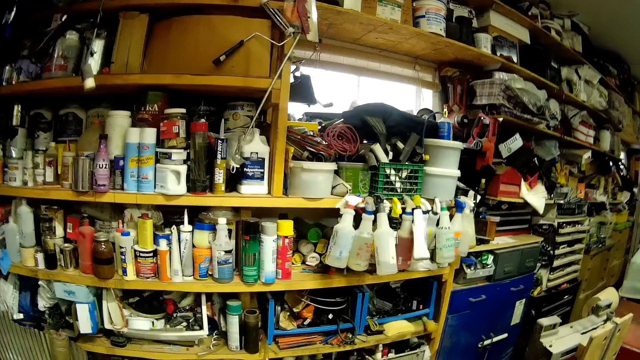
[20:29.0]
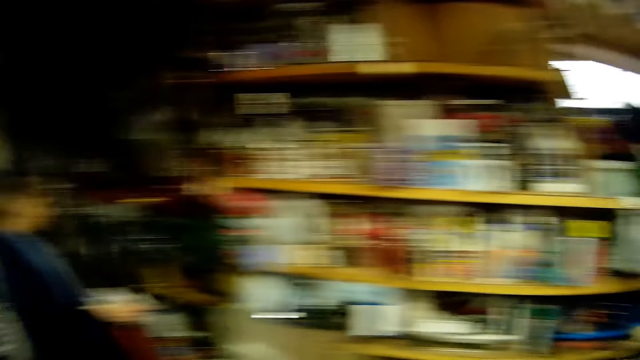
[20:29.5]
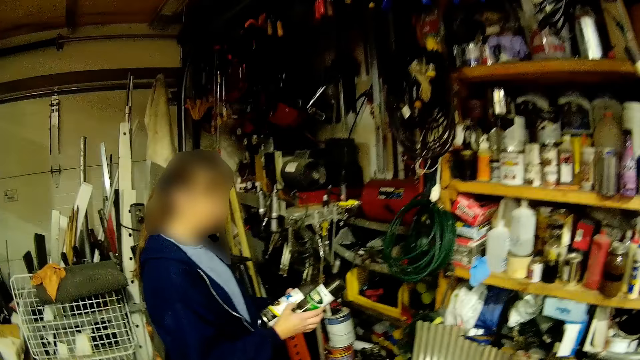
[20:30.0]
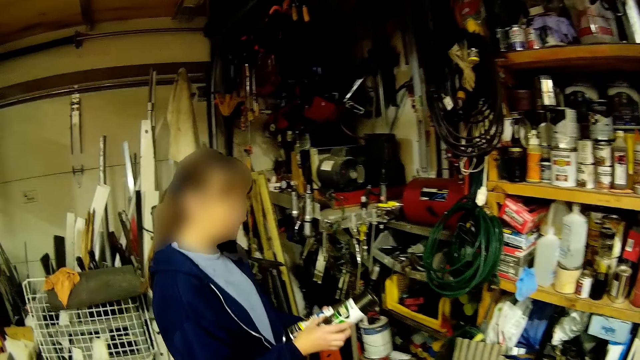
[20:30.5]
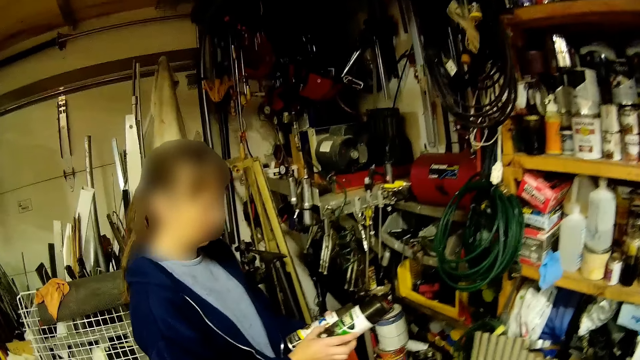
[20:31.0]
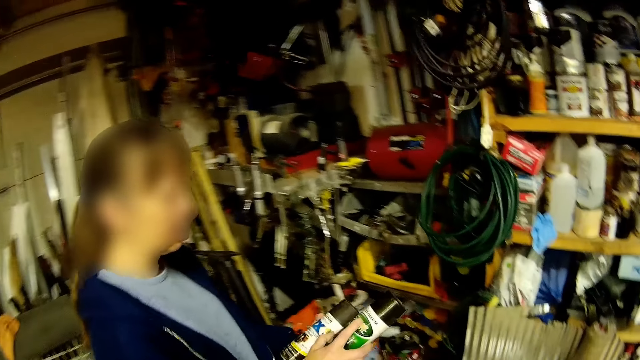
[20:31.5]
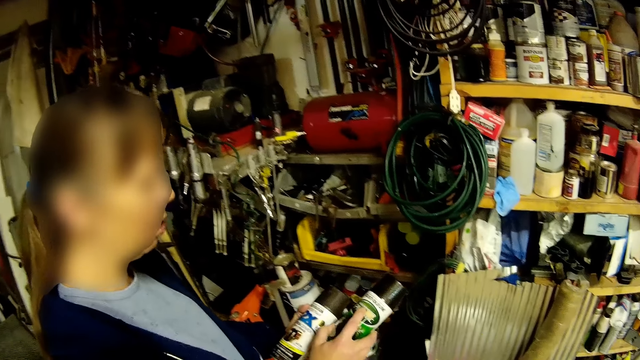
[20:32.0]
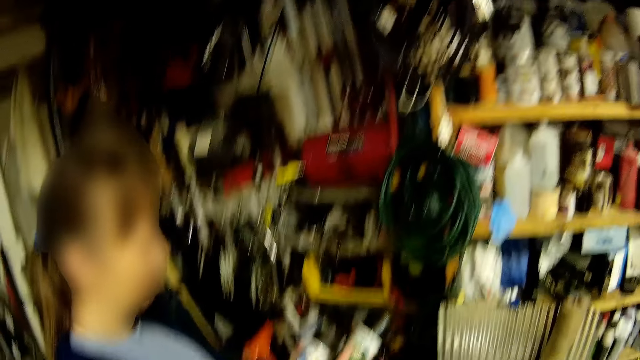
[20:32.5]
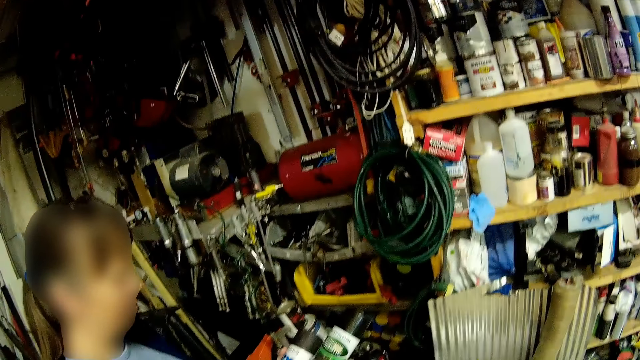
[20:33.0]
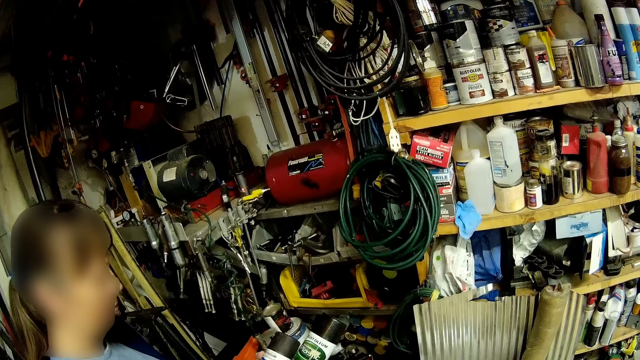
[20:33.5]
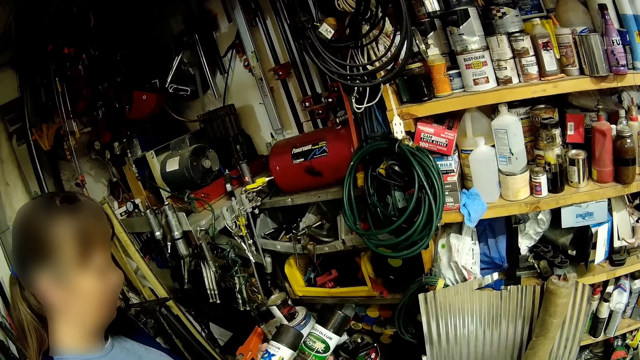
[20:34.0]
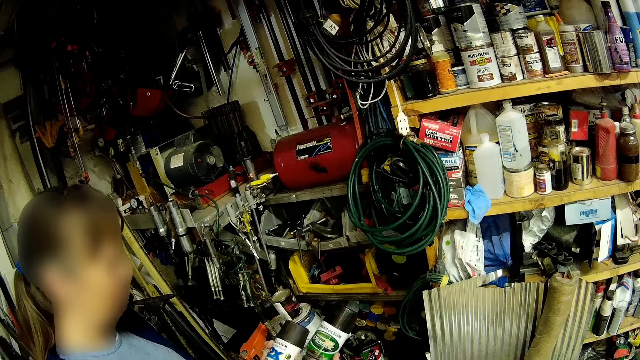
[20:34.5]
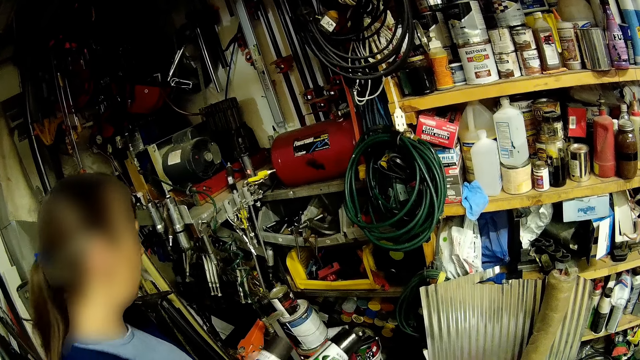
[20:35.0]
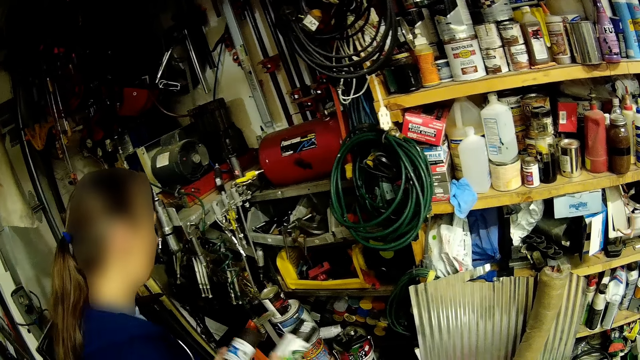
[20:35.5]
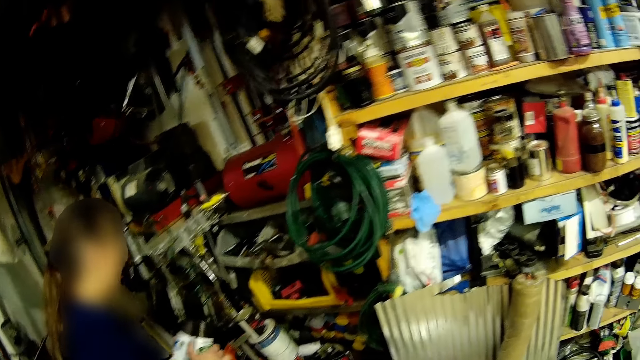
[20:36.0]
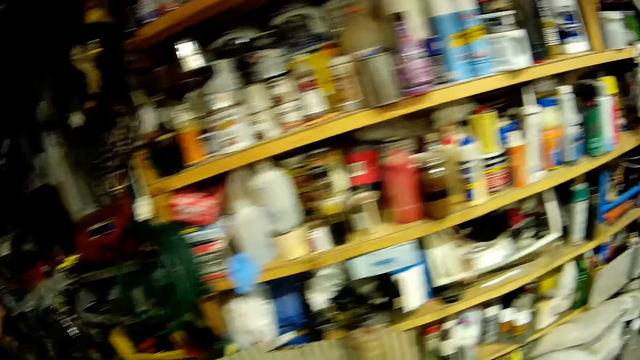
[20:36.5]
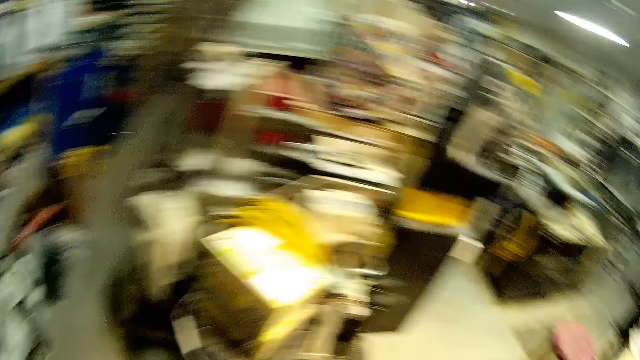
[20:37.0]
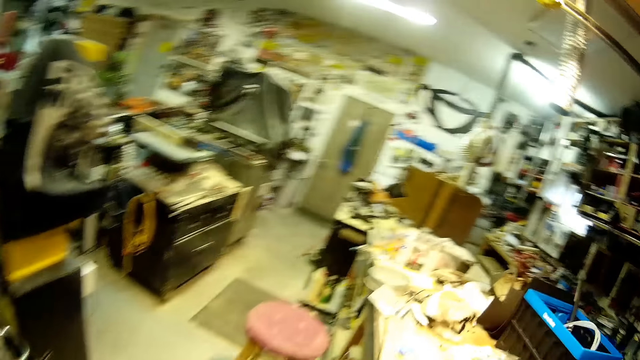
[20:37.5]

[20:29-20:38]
The camera wearer moves towards a woman. They talk to the woman. They observe the woman. The woman talks to the camera wearer.

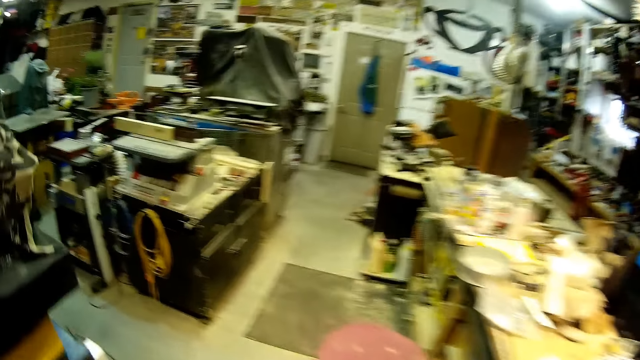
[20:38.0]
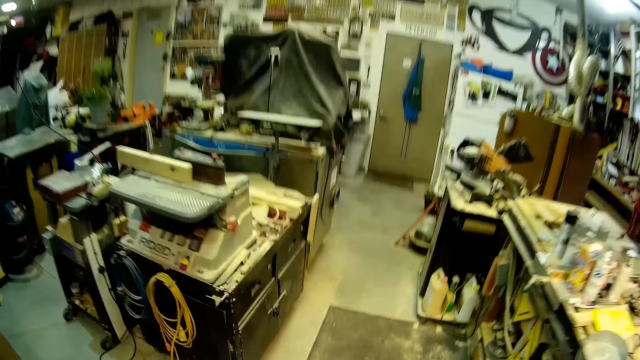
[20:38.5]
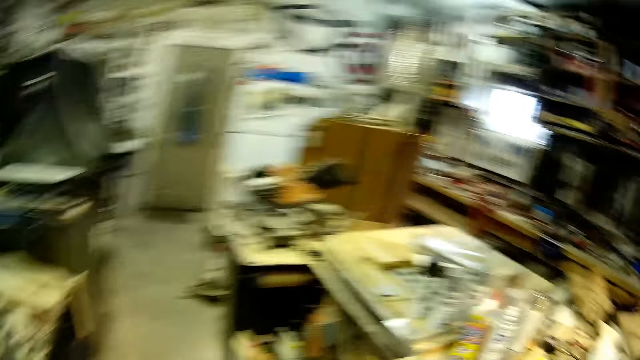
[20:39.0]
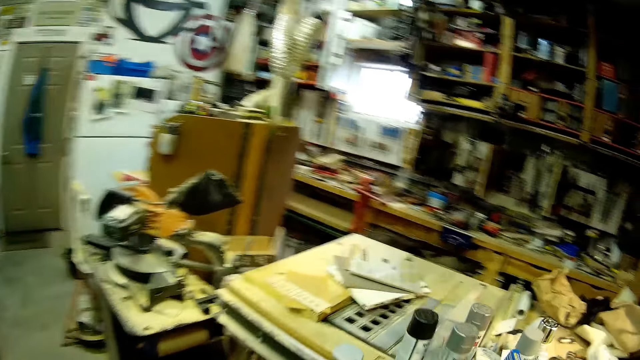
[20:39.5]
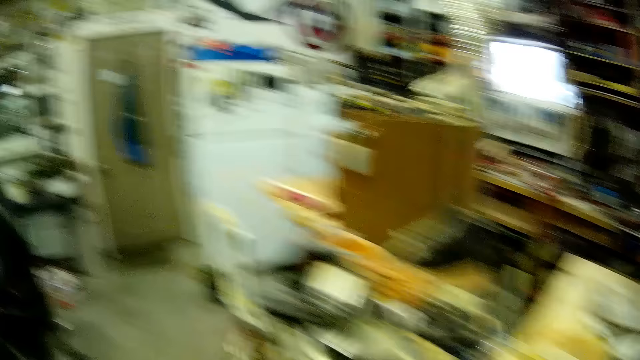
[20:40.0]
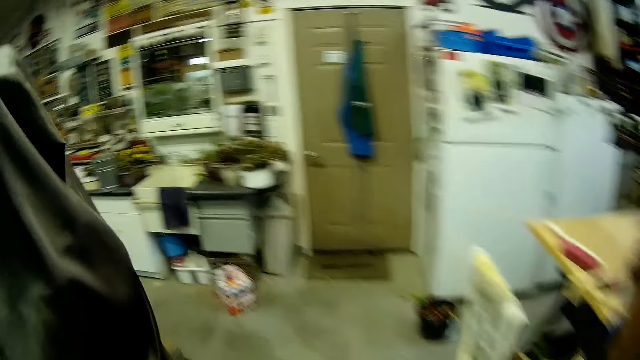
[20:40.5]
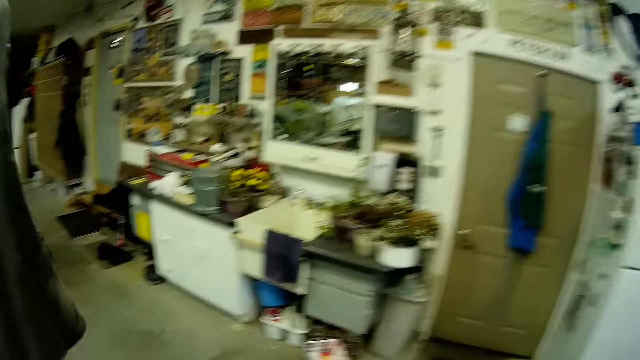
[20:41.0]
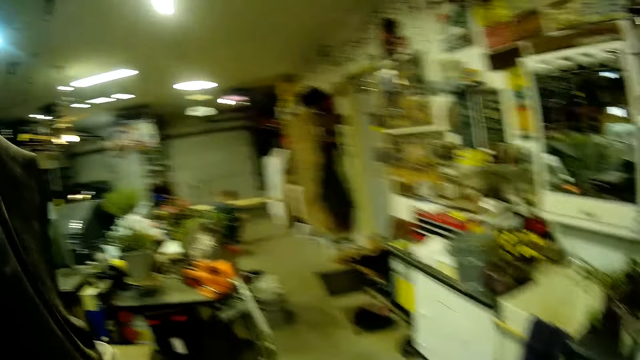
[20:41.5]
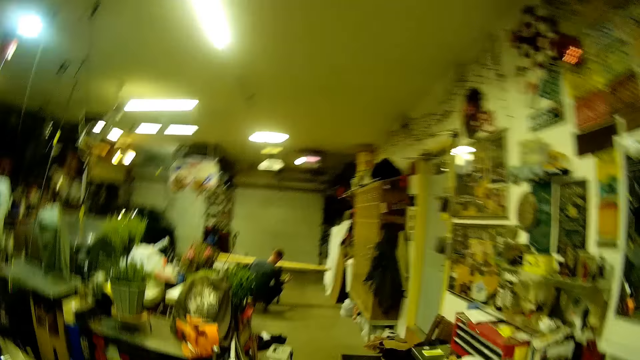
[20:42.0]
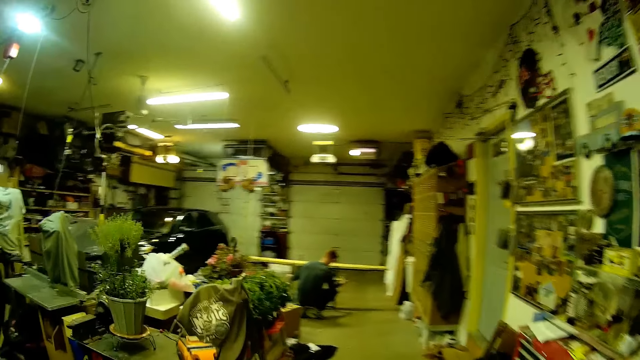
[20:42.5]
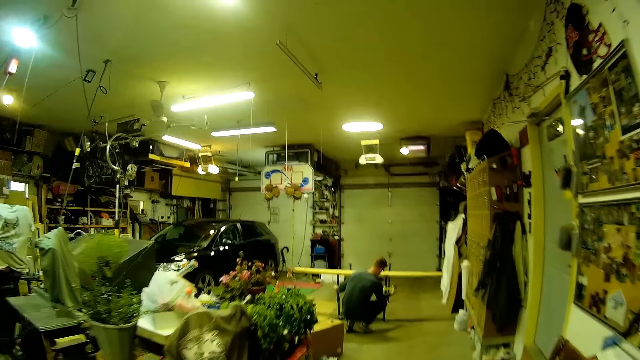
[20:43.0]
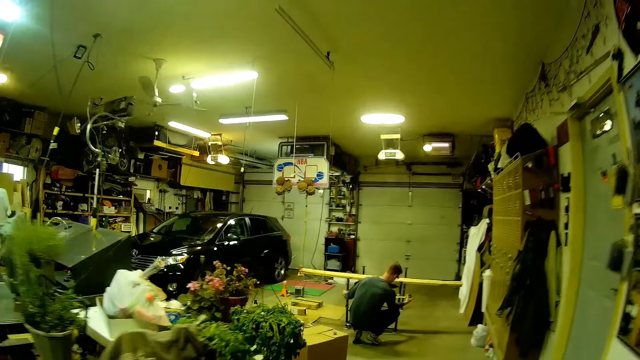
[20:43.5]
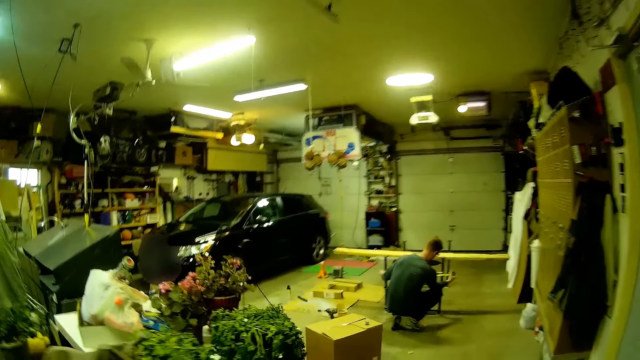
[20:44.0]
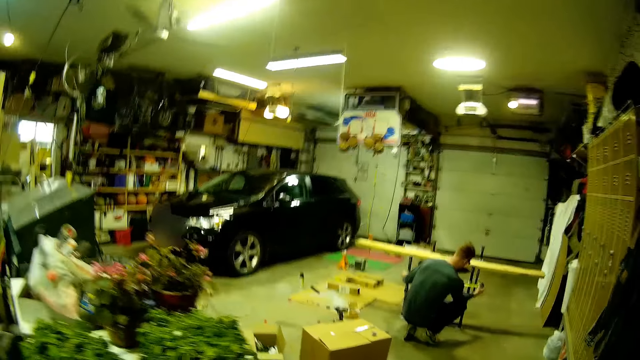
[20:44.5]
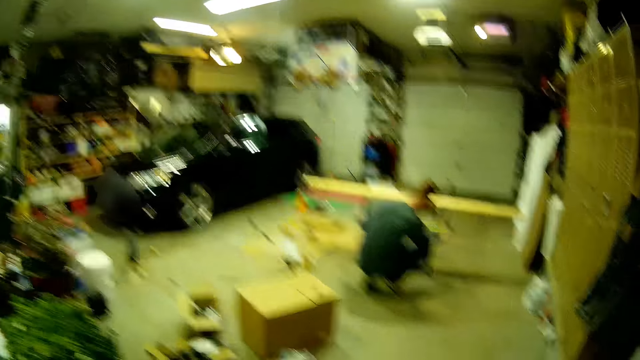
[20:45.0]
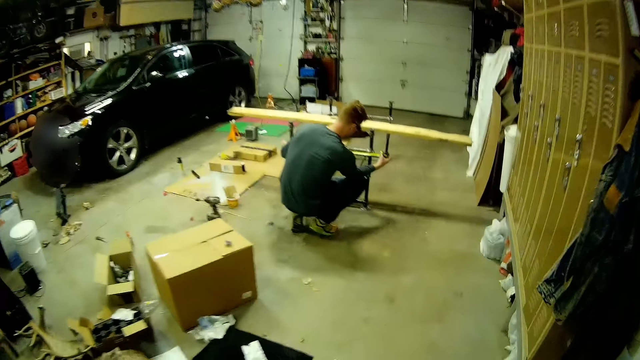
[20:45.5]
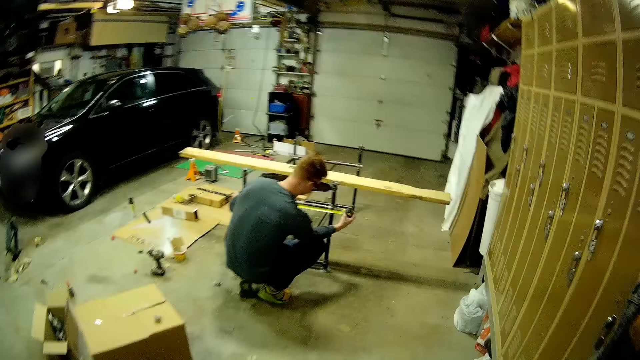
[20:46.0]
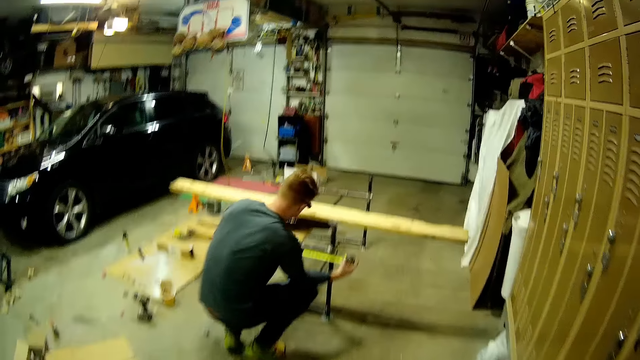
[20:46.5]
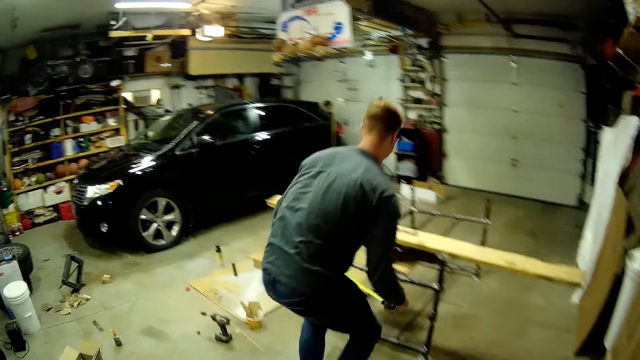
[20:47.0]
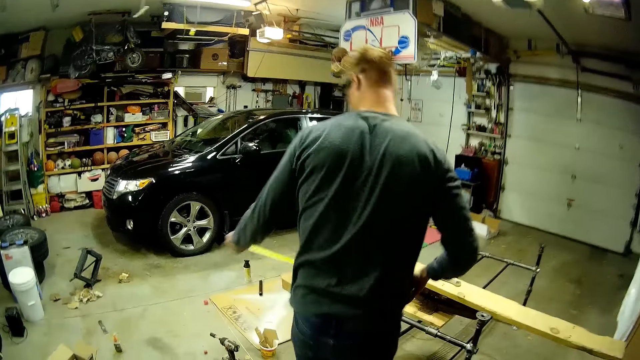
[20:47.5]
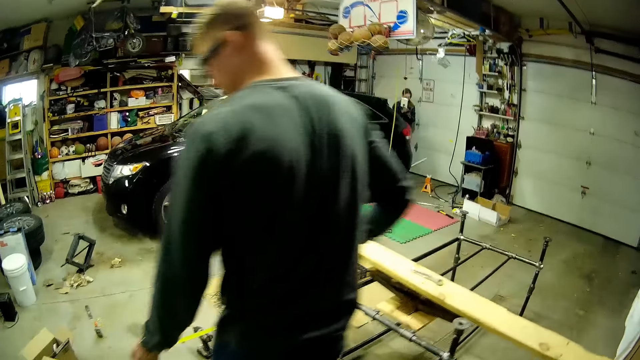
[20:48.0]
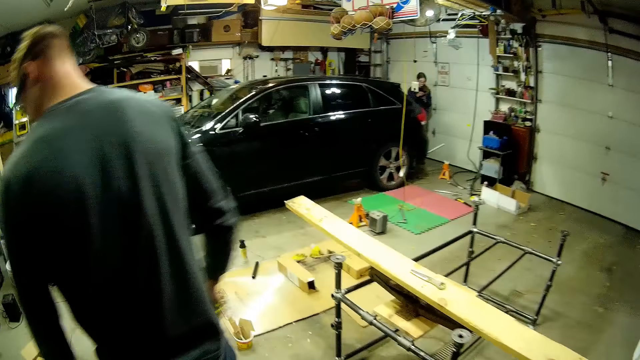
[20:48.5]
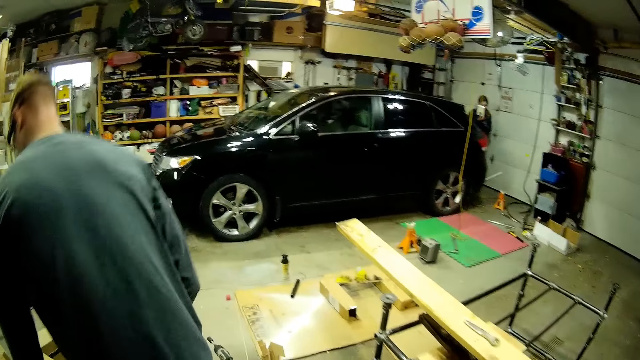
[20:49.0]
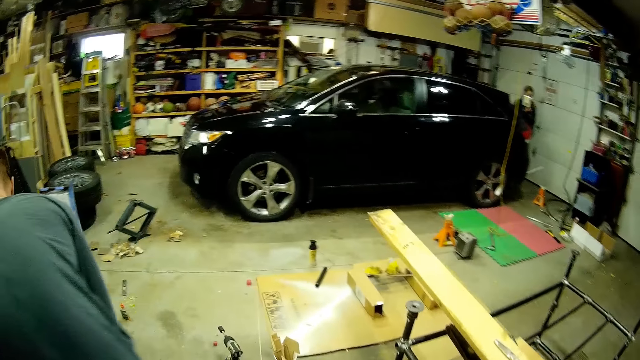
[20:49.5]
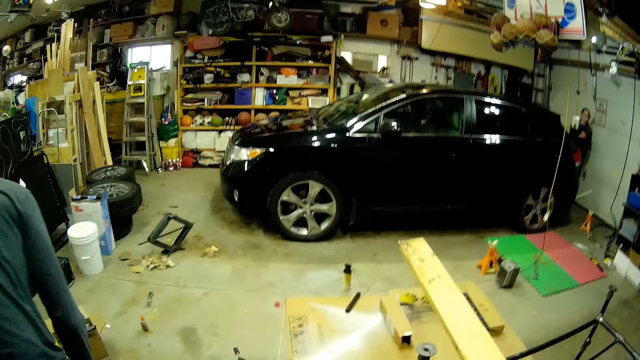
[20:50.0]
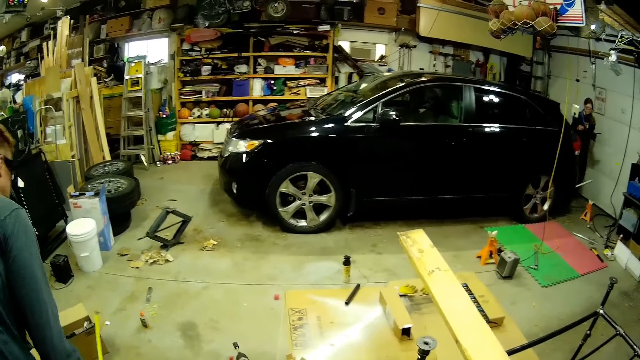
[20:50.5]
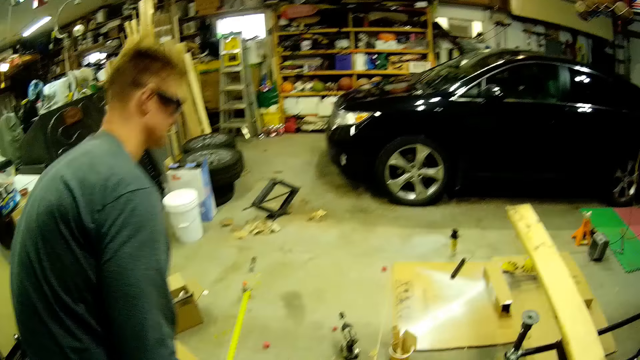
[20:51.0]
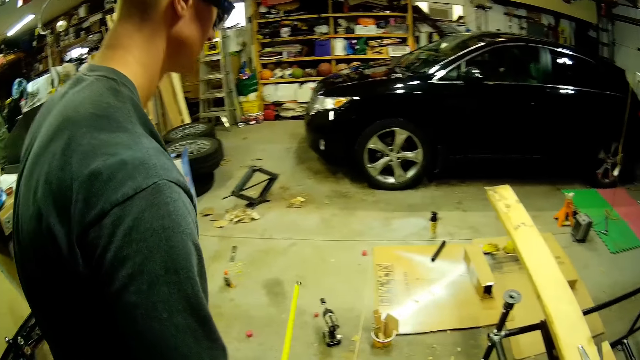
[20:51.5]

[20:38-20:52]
The camera wearer walks towards a man. A woman talks to the camera wearer. The camera wearer walks towards the man. Another man measures the metal scaffold with a tape rule. The other man moves away from the camera wearer. The camera wearer observes the other man.
